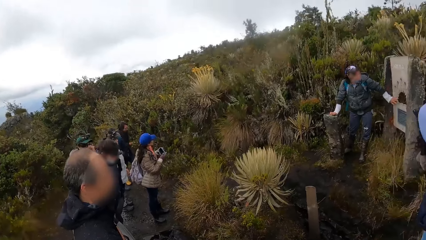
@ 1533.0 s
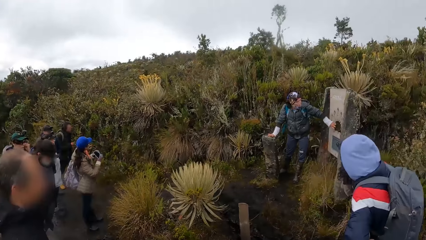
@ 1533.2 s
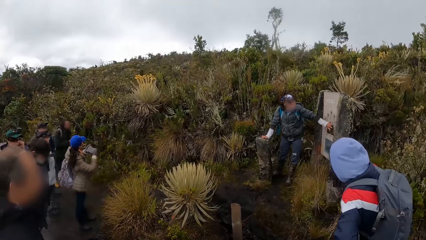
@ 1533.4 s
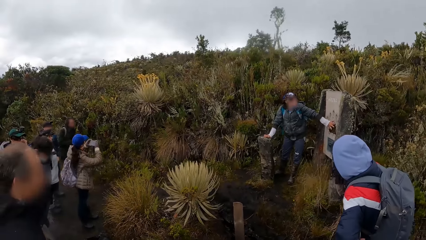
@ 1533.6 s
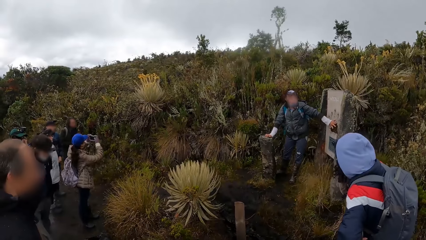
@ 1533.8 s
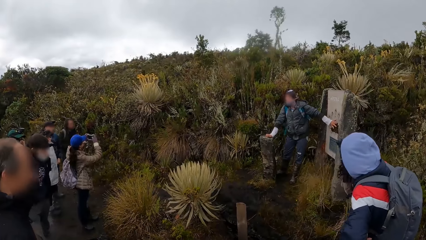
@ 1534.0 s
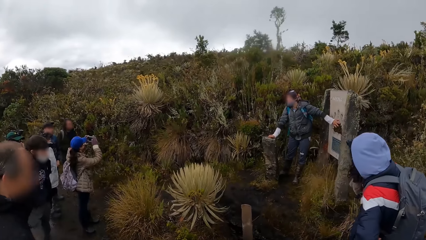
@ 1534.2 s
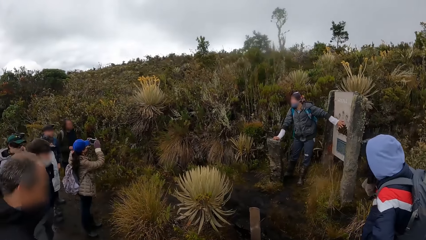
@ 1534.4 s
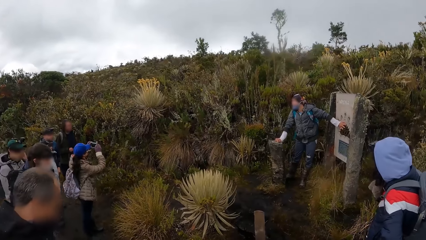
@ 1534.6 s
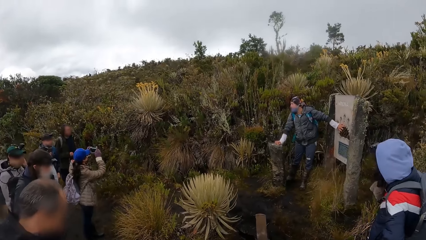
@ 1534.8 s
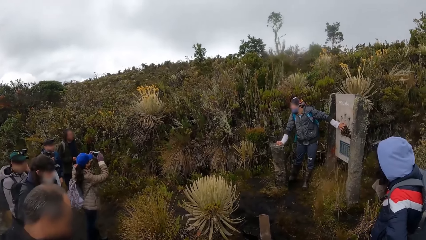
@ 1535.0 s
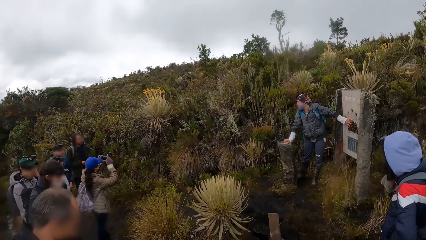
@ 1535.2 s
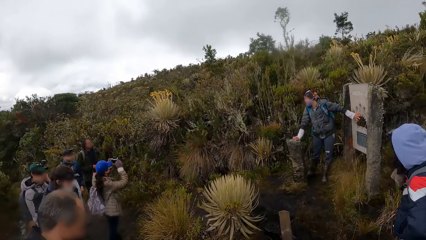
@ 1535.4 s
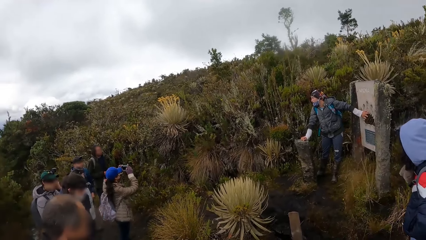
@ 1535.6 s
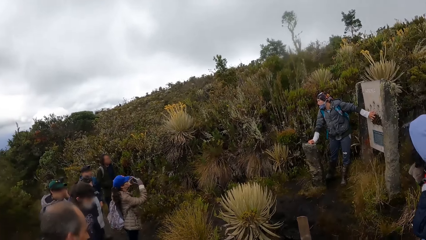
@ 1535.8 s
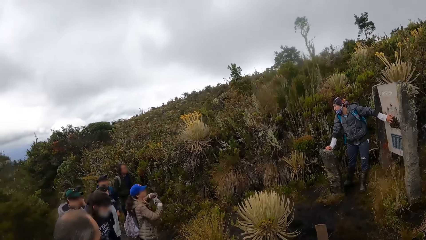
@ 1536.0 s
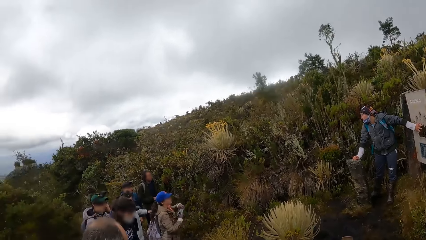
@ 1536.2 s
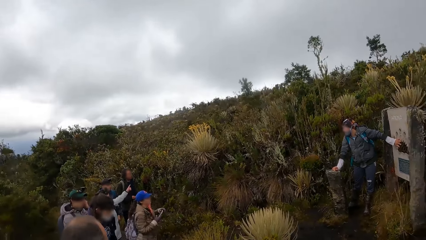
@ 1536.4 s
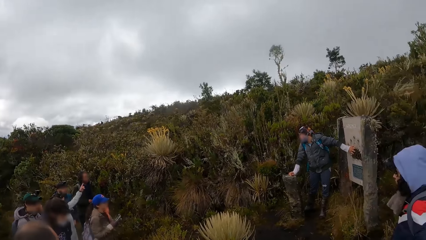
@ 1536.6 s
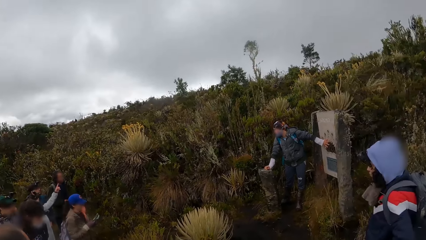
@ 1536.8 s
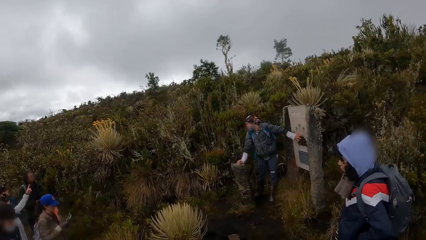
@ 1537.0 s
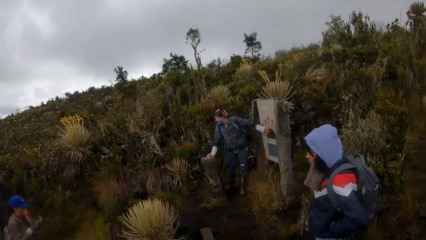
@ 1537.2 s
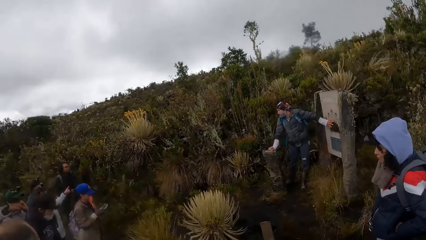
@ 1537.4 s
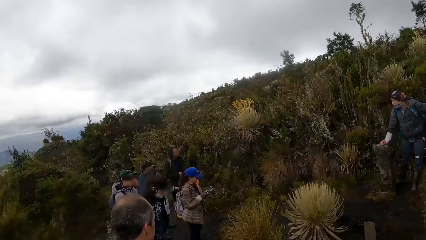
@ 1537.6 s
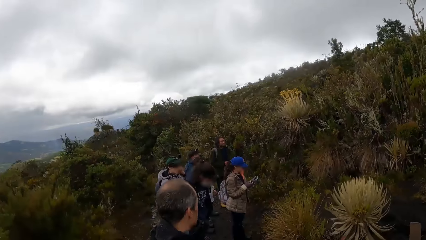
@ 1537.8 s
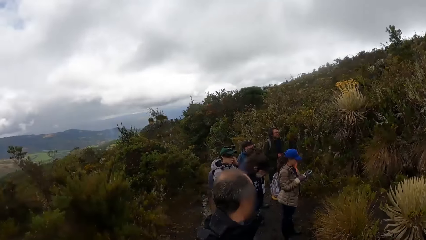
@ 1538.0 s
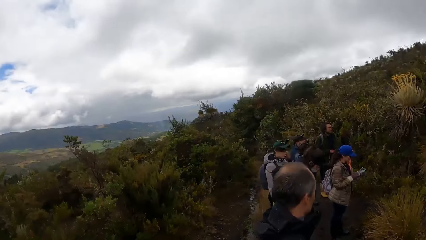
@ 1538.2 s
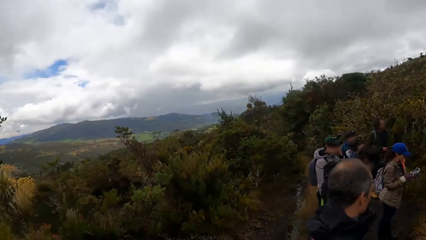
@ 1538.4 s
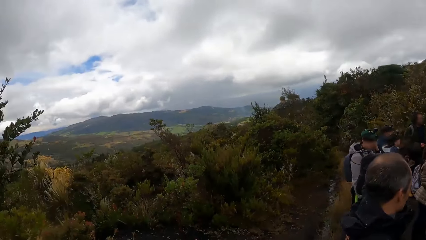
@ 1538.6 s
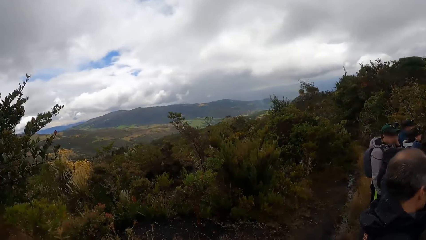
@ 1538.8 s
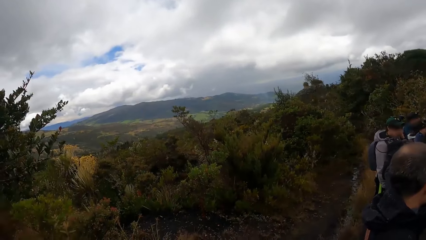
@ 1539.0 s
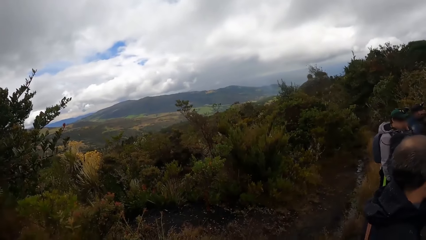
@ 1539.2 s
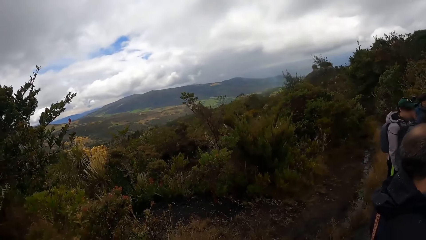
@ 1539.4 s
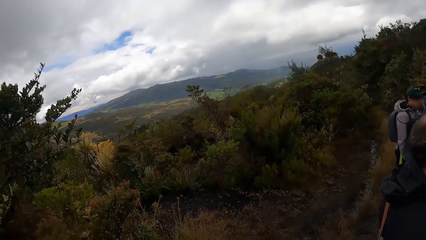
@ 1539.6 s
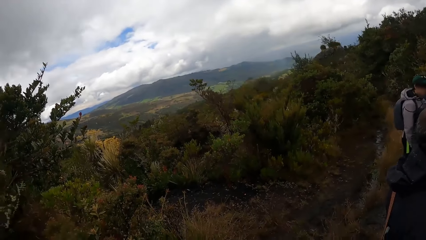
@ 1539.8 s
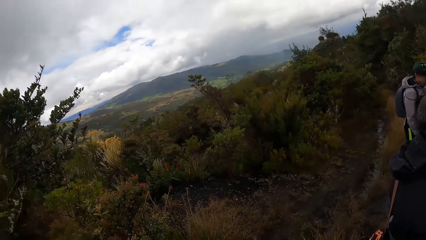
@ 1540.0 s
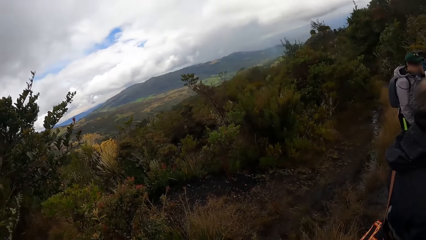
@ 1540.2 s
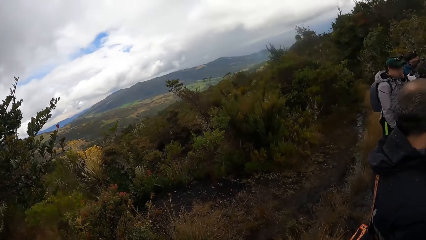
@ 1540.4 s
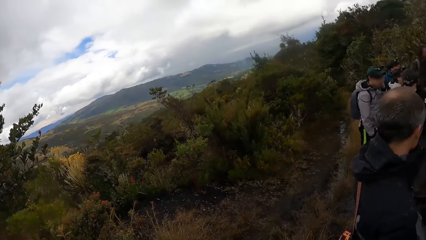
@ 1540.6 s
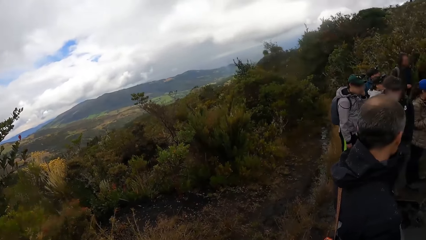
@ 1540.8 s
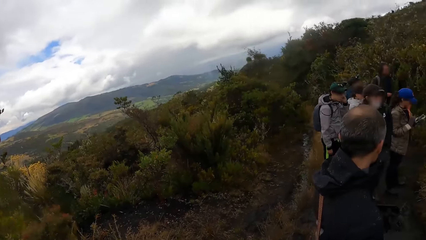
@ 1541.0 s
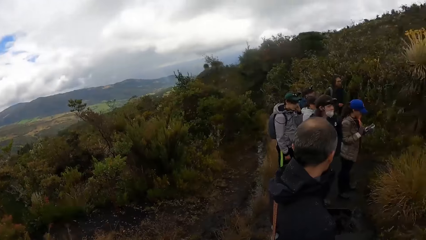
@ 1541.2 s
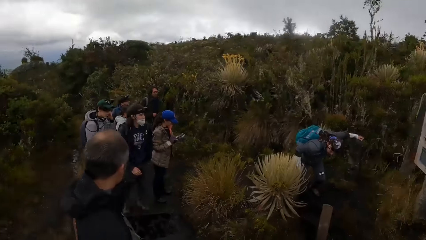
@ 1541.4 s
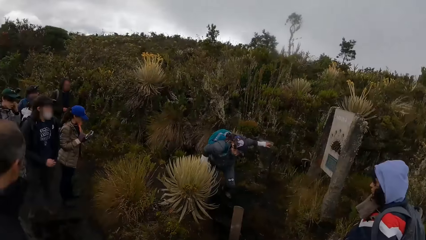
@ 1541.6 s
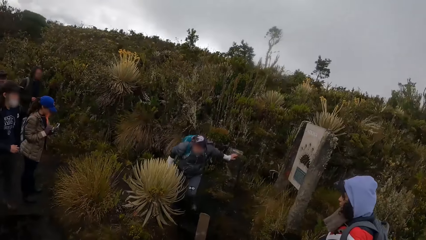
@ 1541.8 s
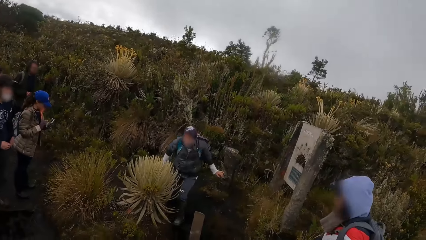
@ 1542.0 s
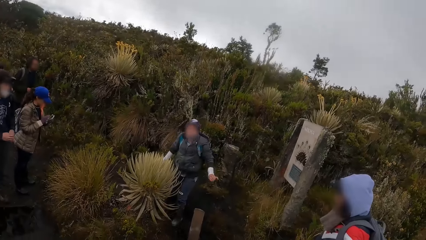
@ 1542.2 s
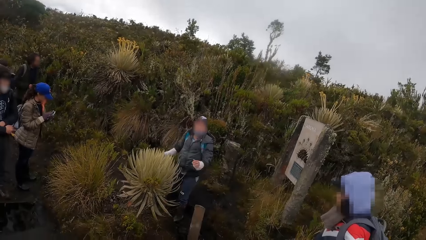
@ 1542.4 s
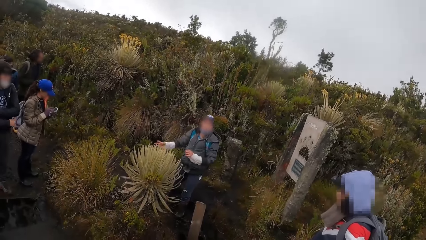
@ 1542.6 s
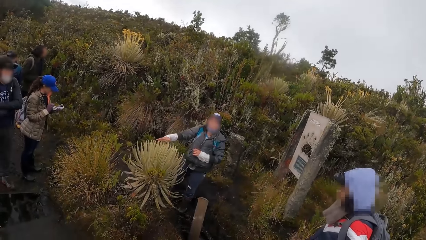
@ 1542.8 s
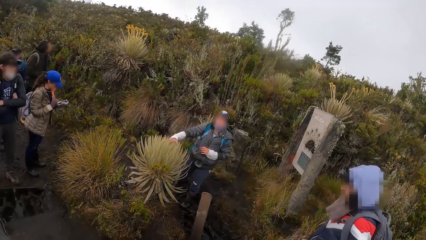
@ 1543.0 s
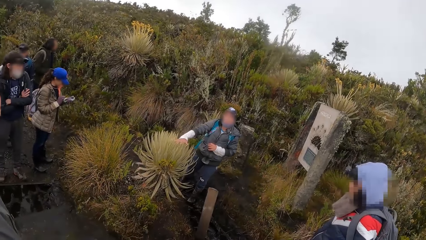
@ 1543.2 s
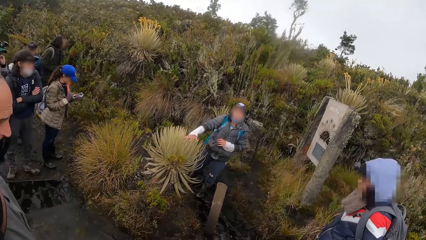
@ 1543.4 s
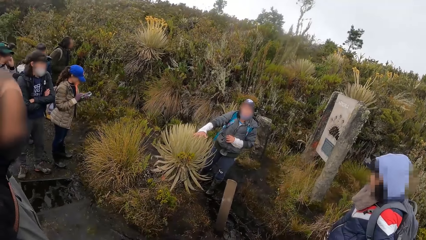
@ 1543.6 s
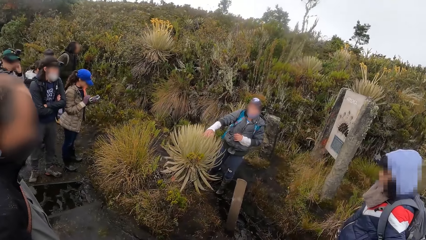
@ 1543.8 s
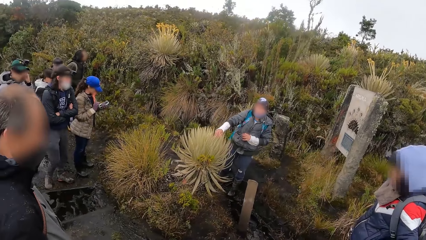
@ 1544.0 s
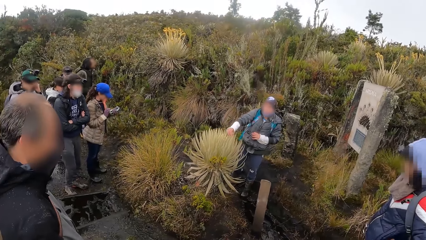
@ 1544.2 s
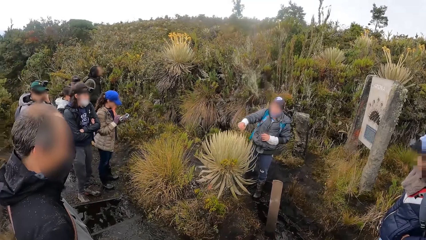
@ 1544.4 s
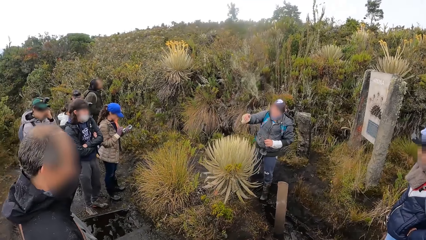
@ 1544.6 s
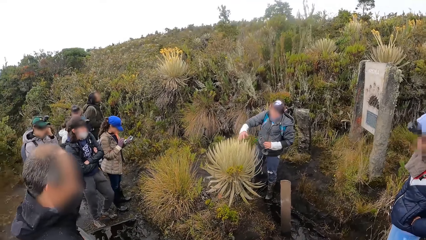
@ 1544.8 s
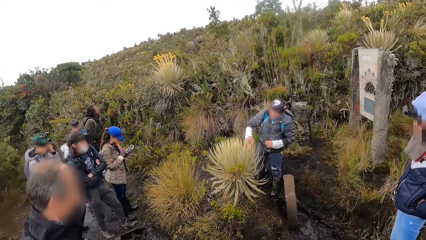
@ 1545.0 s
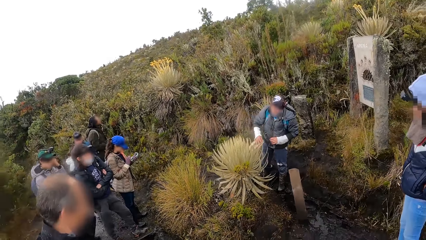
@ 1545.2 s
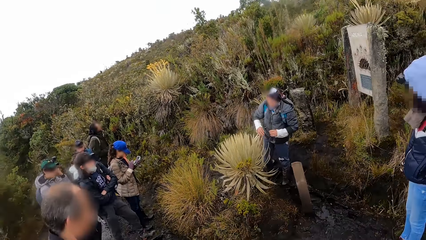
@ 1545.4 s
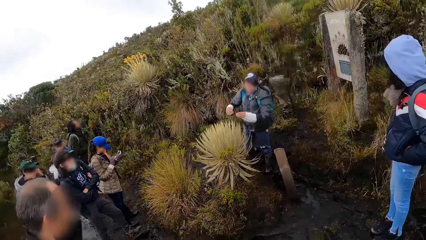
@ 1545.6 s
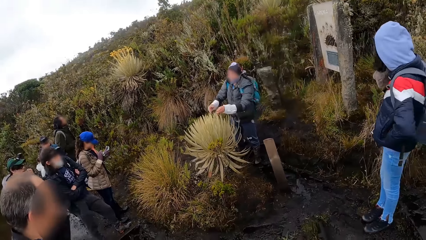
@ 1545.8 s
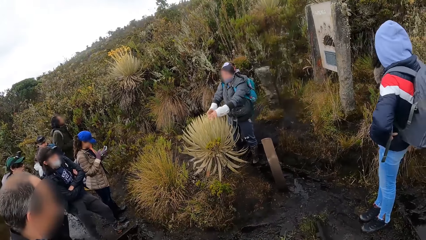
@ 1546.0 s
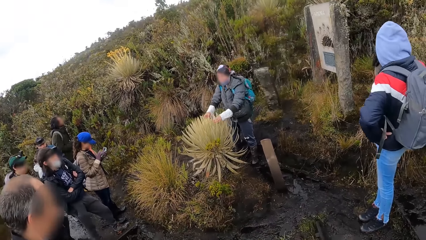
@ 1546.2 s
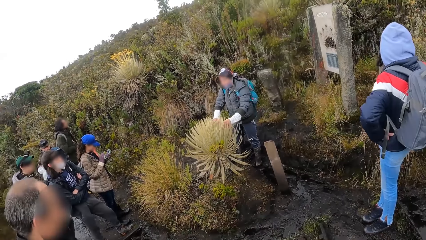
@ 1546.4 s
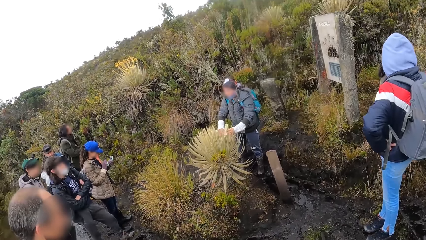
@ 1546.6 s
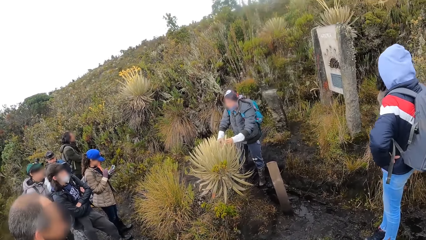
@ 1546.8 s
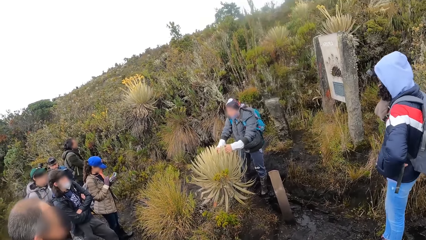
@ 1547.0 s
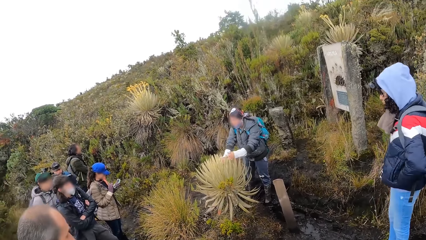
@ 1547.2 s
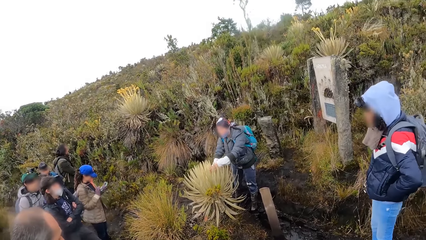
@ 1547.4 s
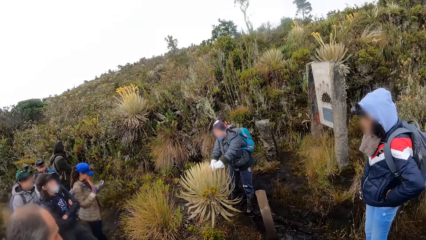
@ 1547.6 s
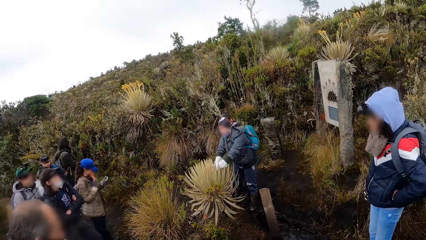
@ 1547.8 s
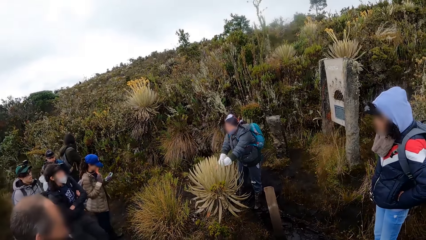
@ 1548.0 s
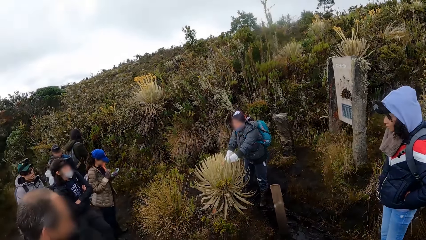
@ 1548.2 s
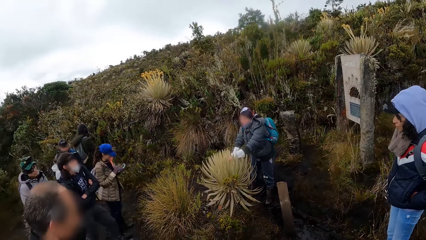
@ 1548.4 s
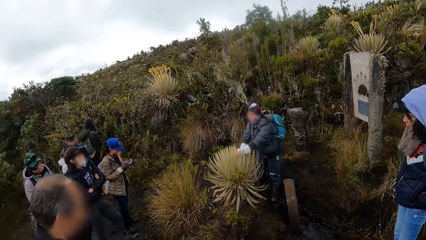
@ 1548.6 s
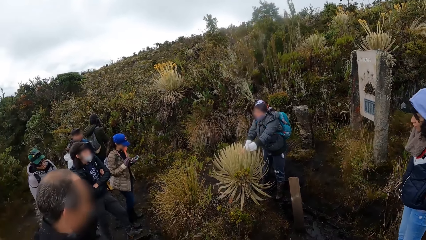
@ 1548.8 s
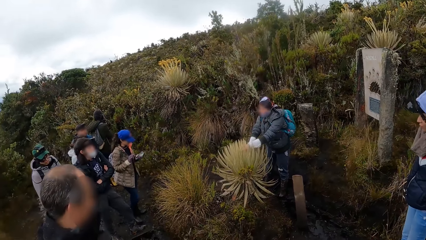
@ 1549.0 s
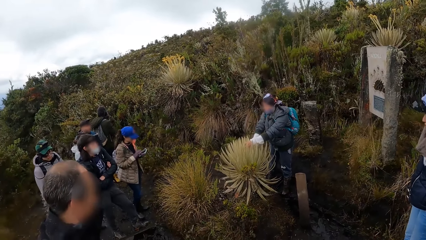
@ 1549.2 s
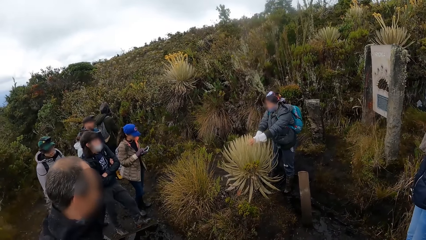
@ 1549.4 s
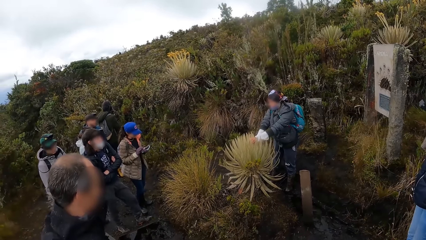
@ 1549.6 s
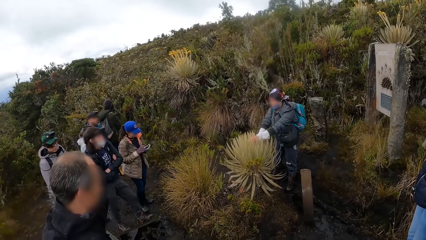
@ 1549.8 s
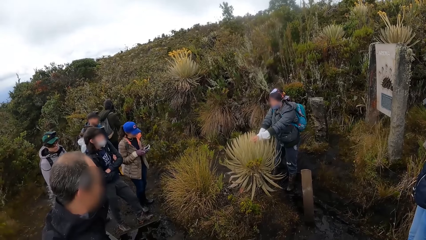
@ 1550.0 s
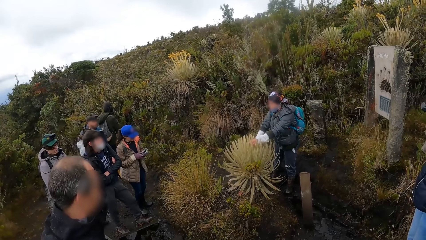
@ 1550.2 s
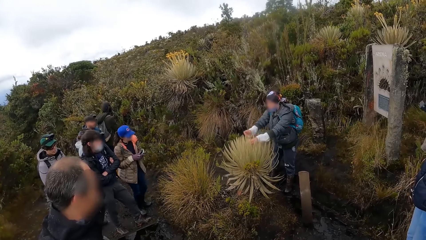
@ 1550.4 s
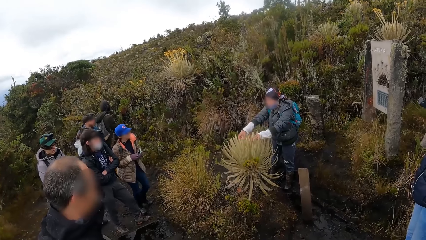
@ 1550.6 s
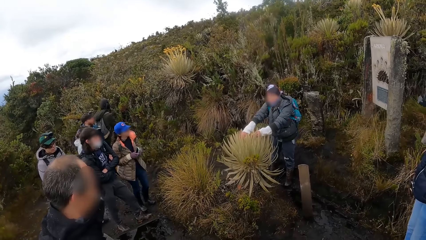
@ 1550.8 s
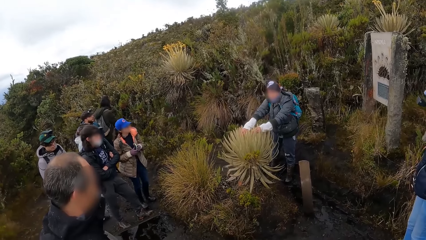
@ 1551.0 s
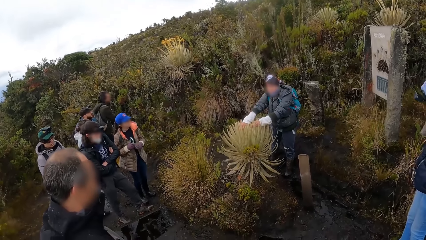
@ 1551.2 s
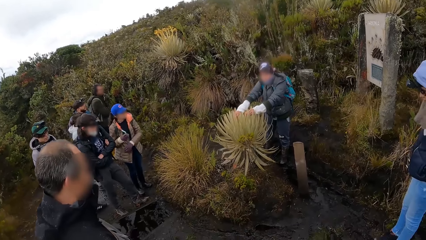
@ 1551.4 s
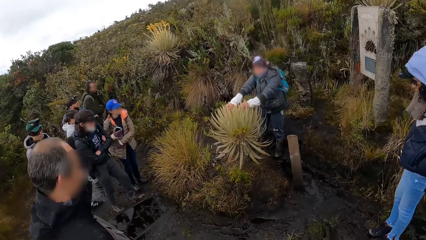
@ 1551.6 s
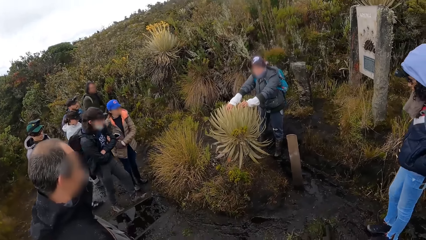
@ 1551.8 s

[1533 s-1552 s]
The woman touches a sign board with her left hand. Another woman takes a picture of a forest with a phone in her hands. The first woman touches a plant with her right hand. The first woman touches the plants with both hands.
